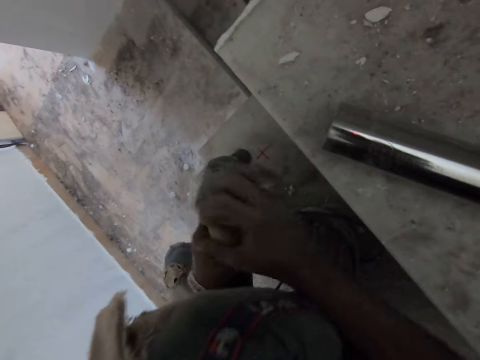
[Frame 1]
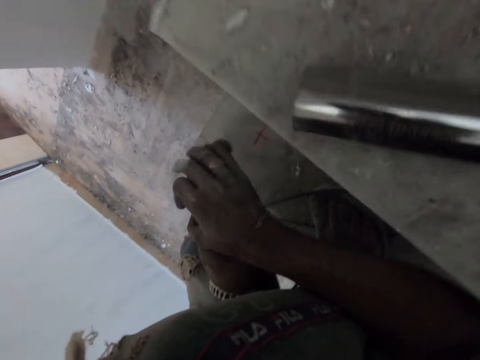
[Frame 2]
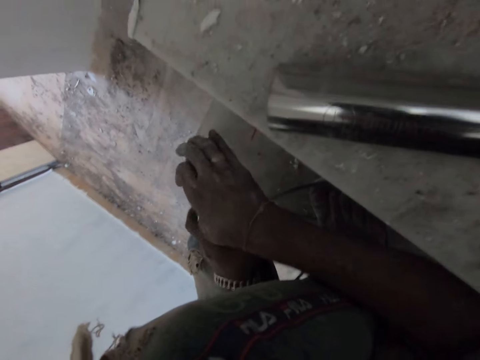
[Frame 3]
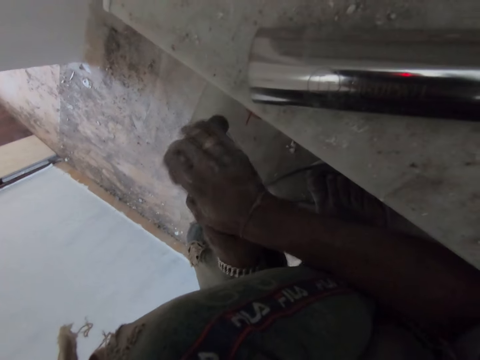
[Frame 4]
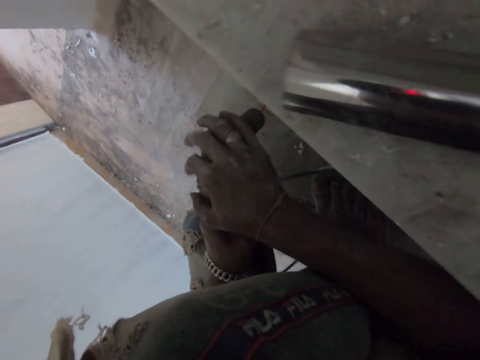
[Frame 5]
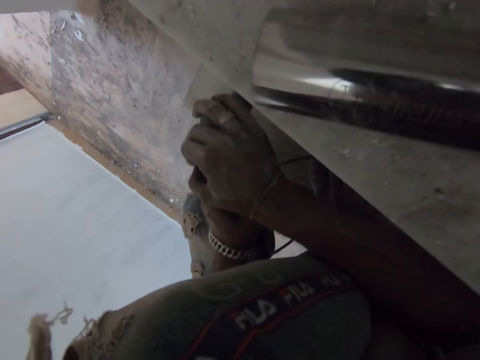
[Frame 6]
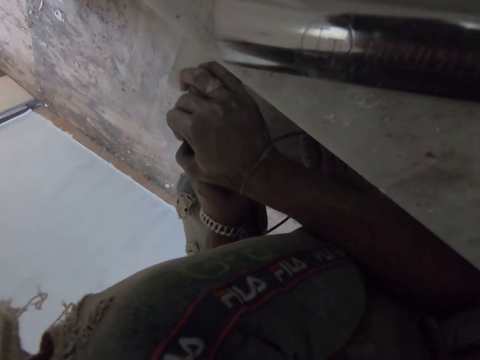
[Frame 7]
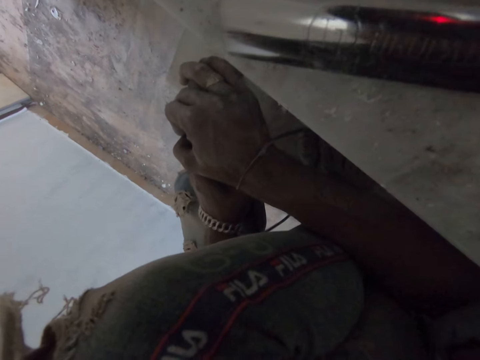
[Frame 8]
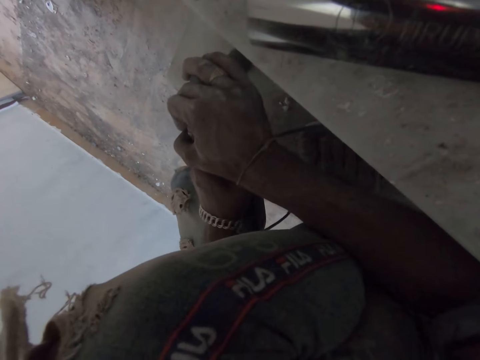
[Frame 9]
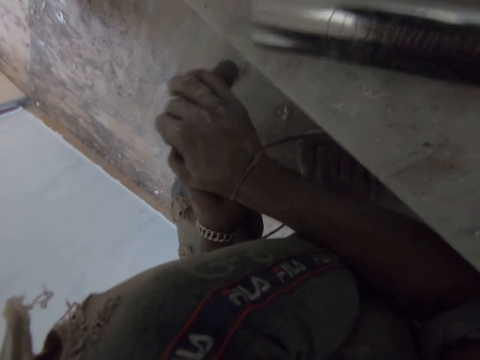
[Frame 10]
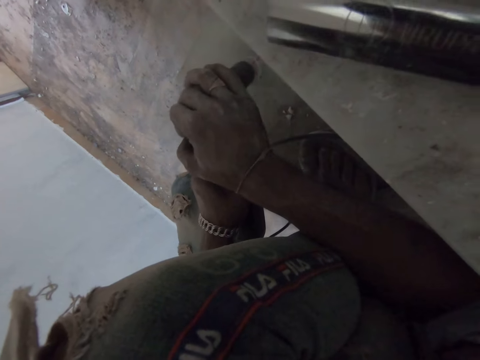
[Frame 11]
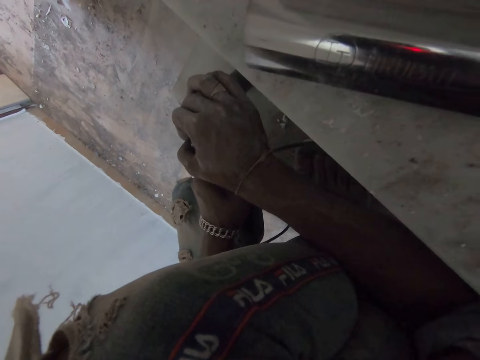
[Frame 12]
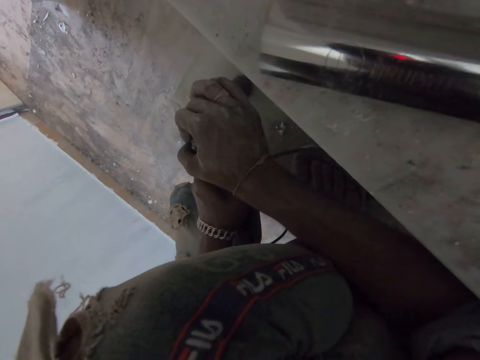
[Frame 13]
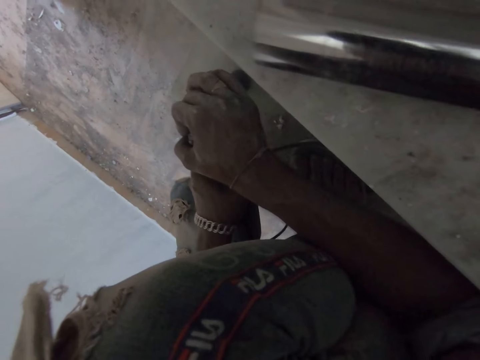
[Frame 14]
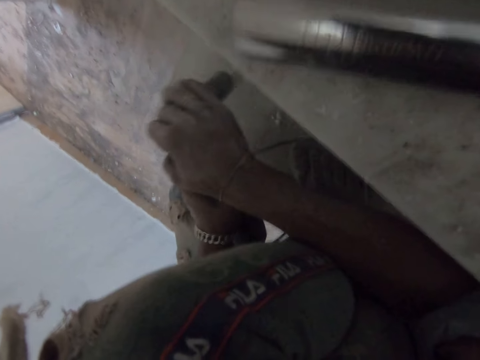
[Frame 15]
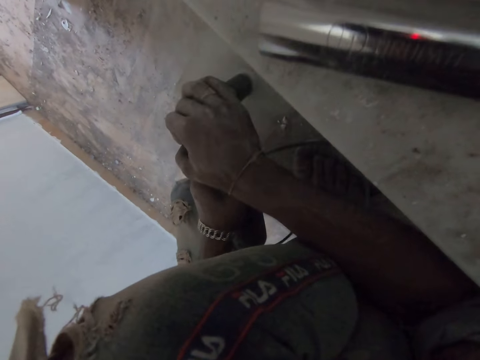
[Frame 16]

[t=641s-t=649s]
The camera wearer drills a hole in the stair with the rotary hammer drill in both hands.

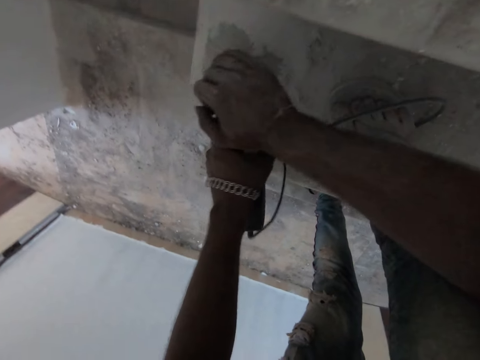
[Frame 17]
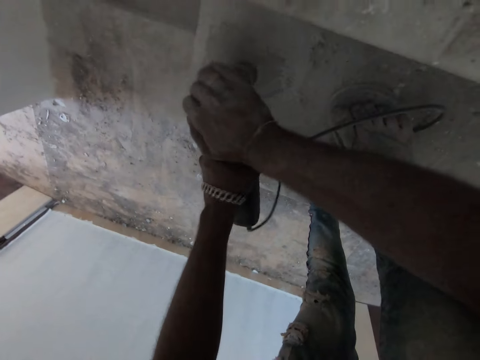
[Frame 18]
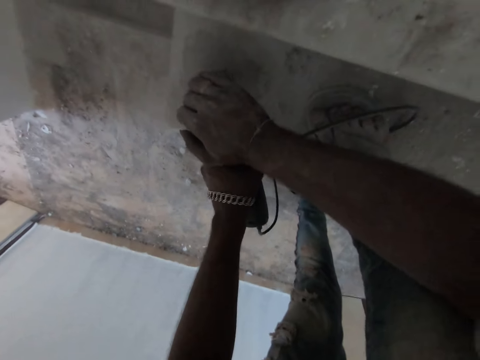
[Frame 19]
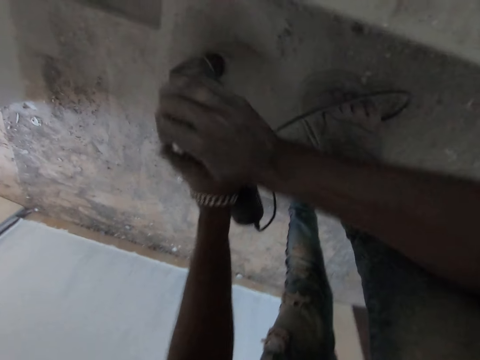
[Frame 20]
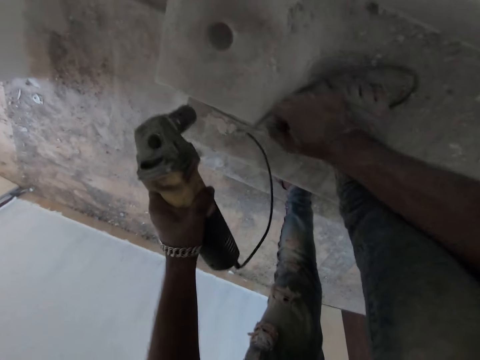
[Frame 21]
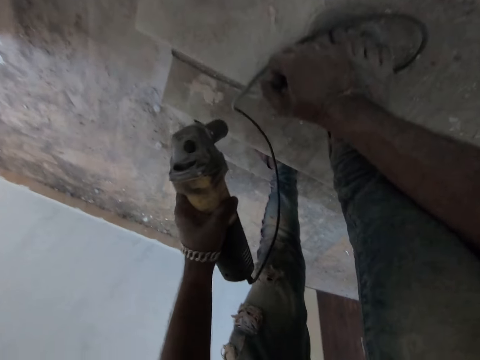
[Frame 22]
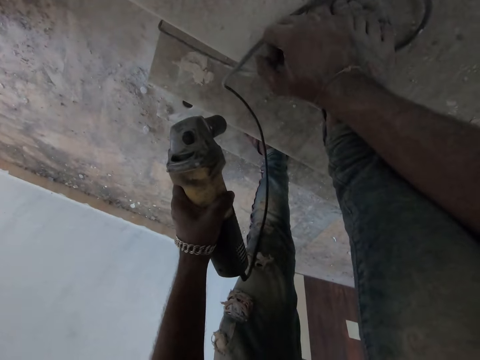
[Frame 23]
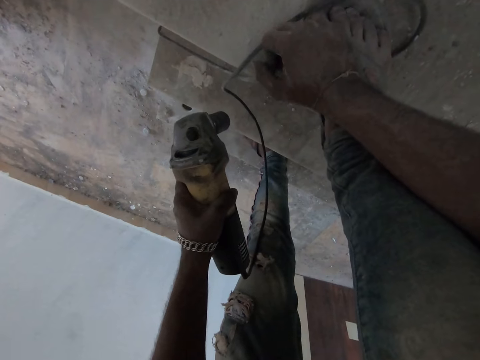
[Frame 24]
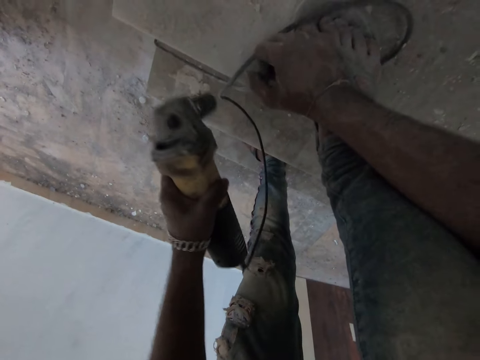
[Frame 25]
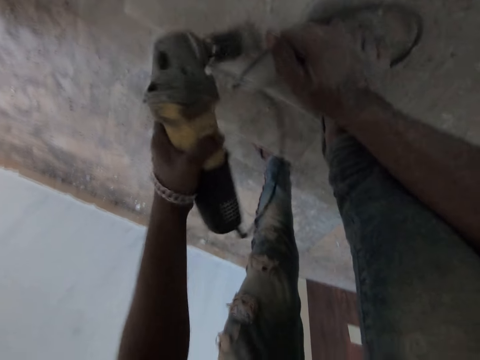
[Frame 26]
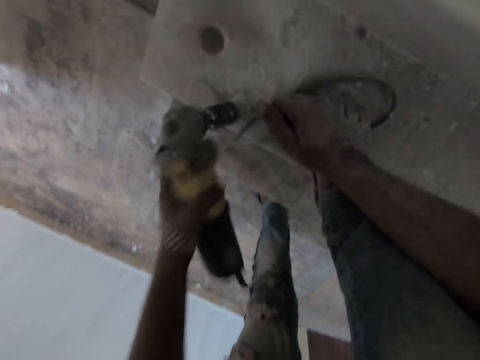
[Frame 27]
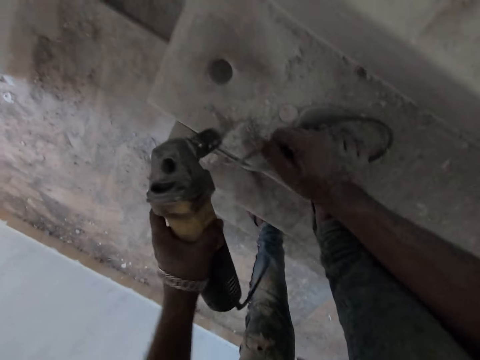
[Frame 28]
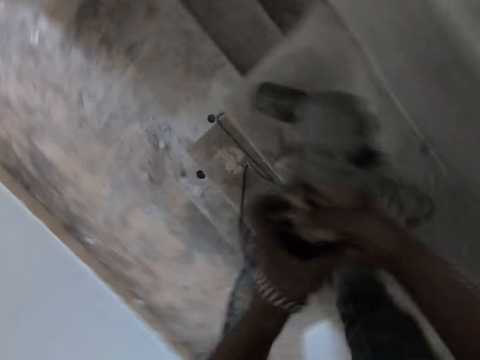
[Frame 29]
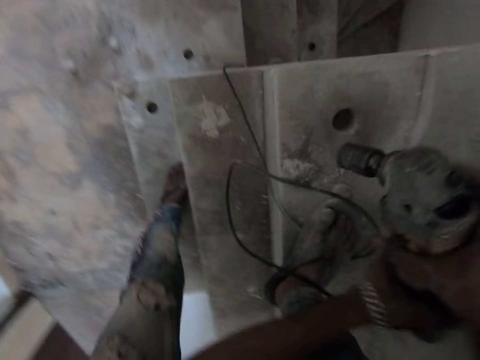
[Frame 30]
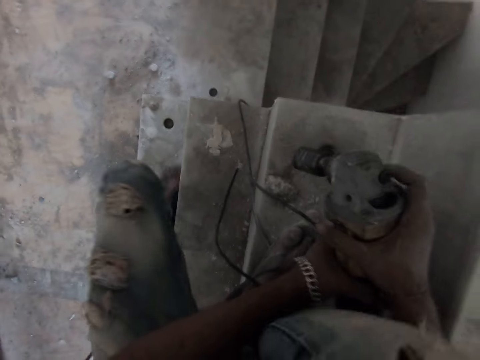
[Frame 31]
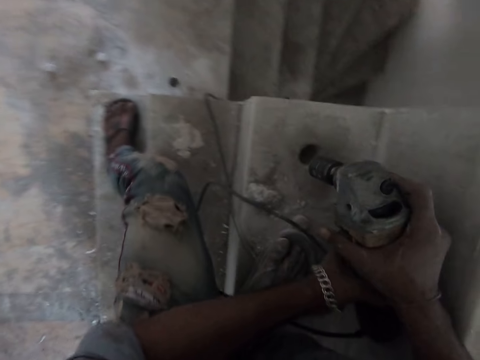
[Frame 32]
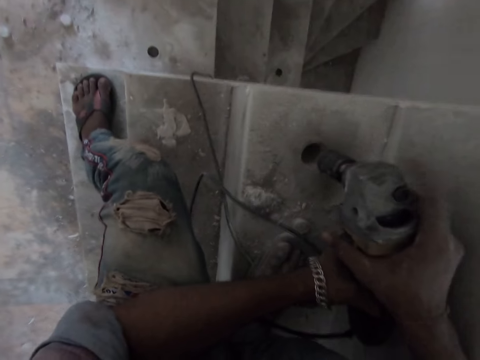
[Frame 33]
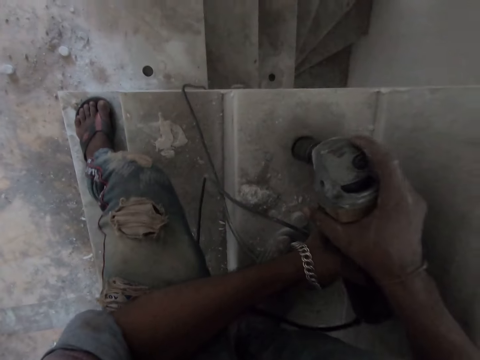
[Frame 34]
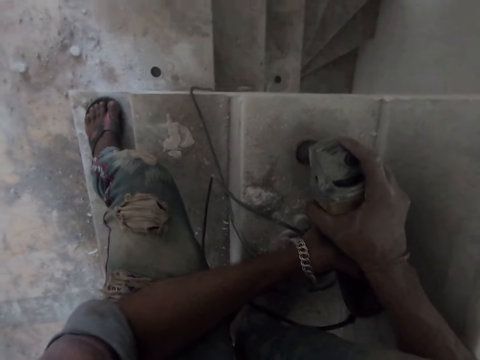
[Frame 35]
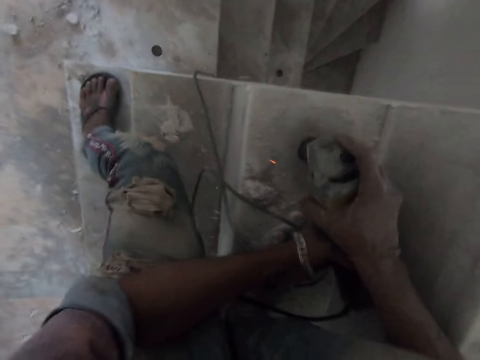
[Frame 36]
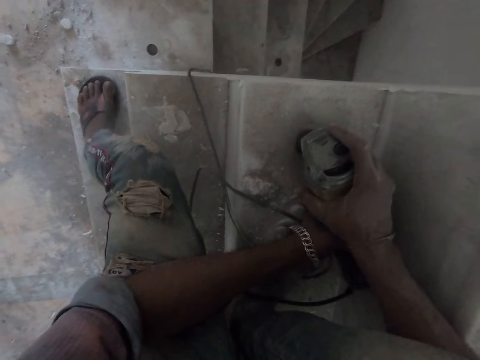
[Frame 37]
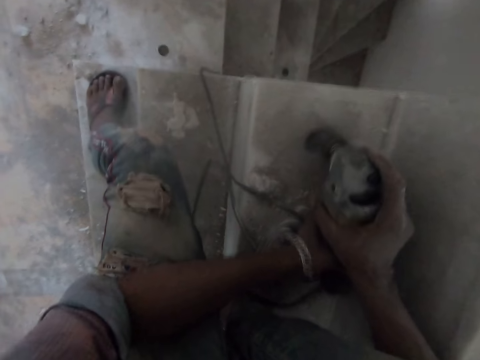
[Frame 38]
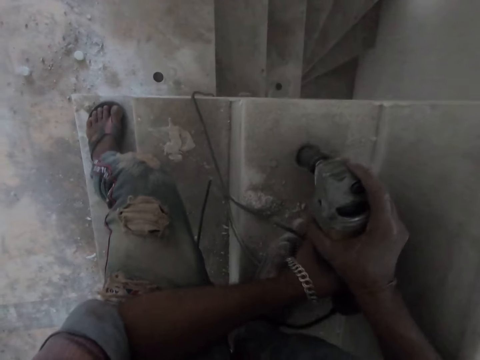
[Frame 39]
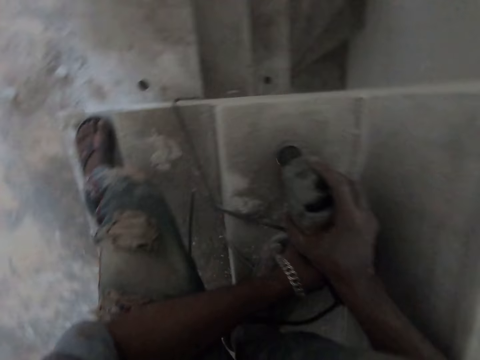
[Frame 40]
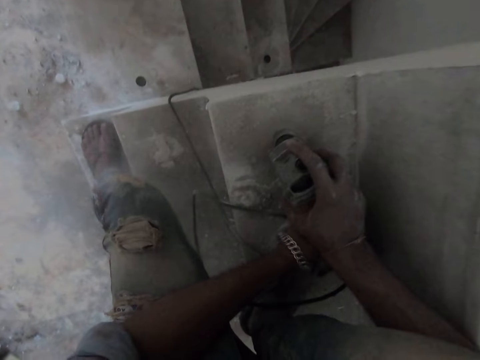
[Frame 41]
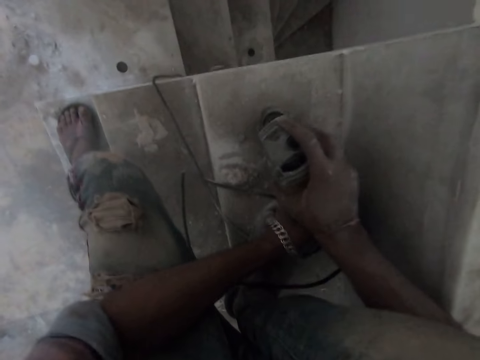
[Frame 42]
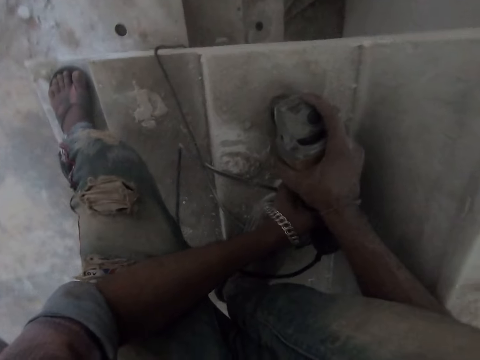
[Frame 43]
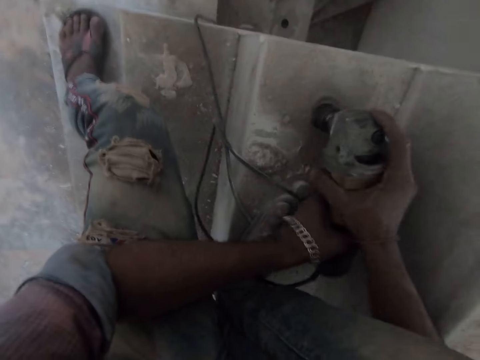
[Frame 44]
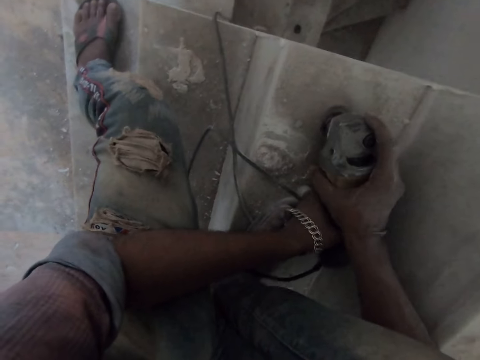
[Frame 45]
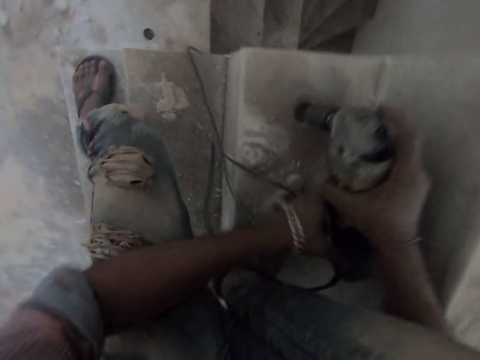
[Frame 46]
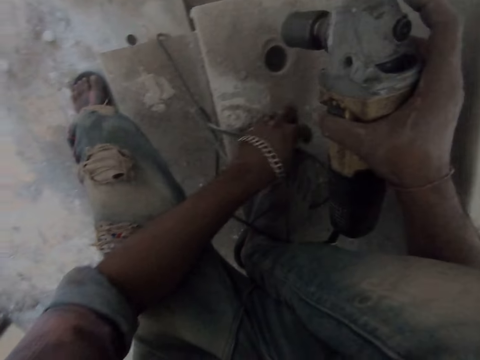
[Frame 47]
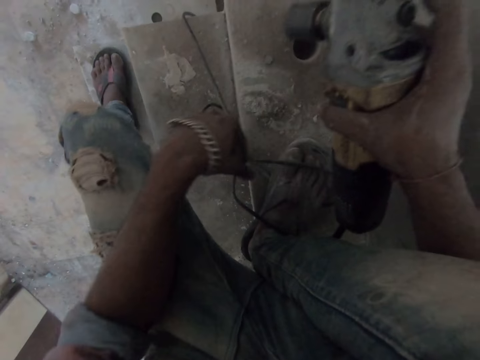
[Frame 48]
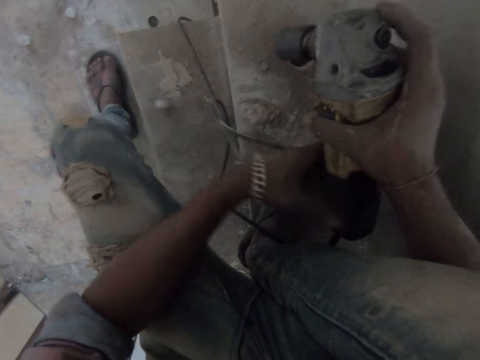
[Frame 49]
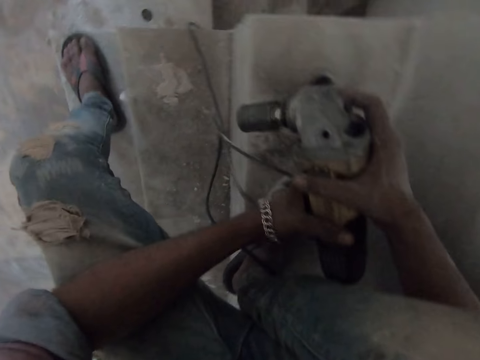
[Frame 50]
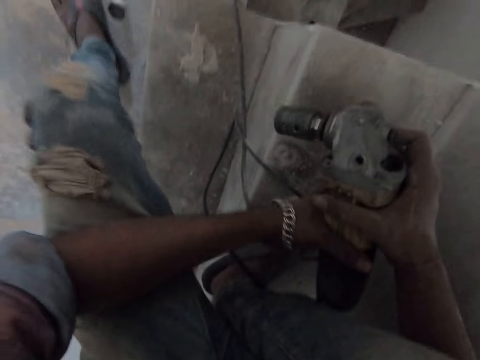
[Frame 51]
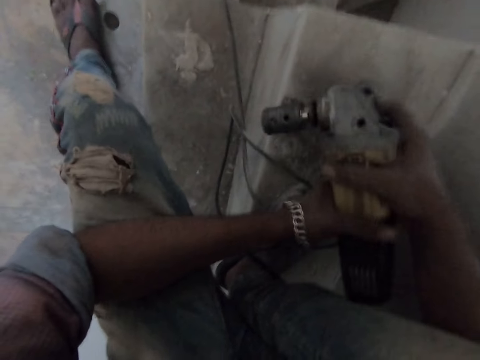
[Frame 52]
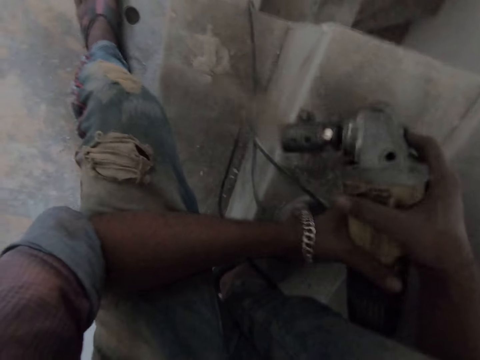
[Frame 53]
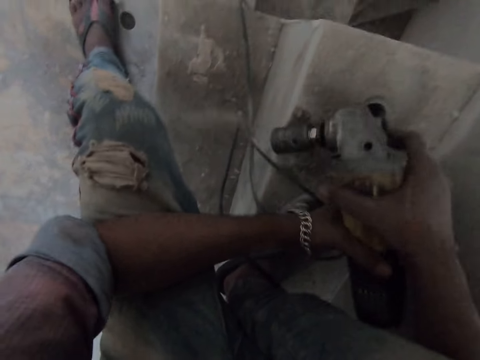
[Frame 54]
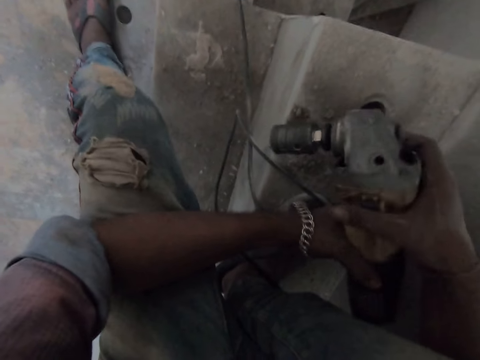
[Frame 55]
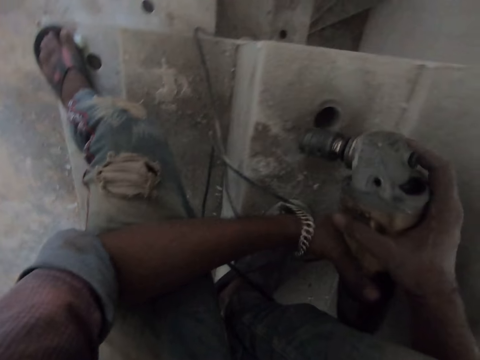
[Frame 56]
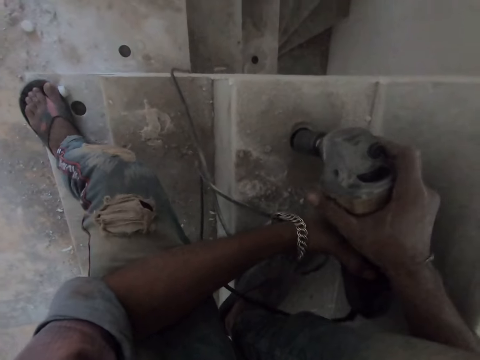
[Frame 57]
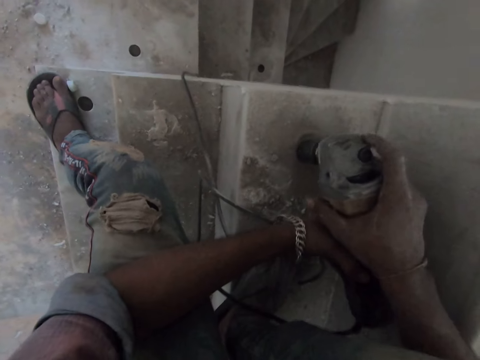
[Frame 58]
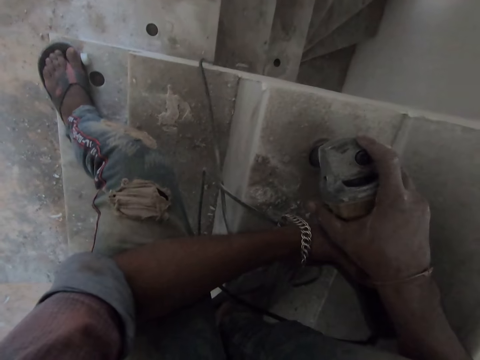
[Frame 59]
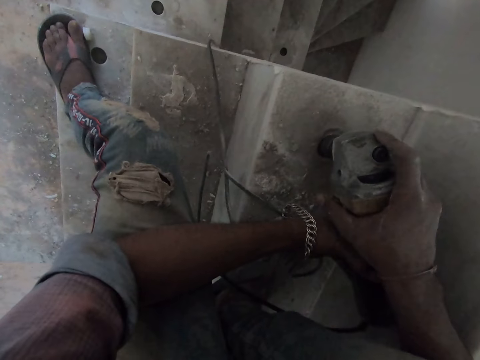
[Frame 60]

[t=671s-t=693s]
The camera wearer removes the rotary hammer drill from the stair with both hands. He places his right hand on the stair. He turns off the rotary hammer drill in his left hand. He holds the drill. He hits the rotary hammer drill in his left hand on the stair. He holds the rotary hammer drill in his left hand with both hands. He turns on the rotary hammer drill in his hands with his right hand. He drills the hole in the stair with the rotary hammer drill in both hands. He removes the rotary hammer drill from the stair with both hands. He moves a part of the wire of the rotary hammer drill on the stair with his left hand. He holds the rotary hammer drill in his right hand with both hands. He turns off the rotary hammer drill in his hands with his right hand. He hits the rotary hammer drill in both hands on the stair. He turns on the rotary hammer drill in his hands with his right hand. He drills the hole in the stair with the rotary hammer drill in both hands.
